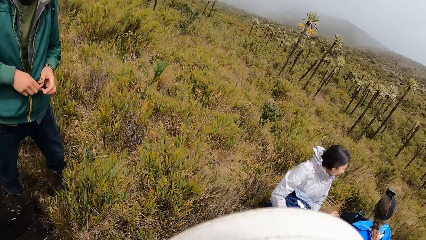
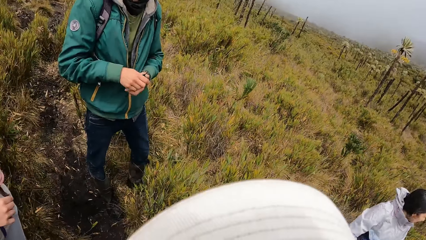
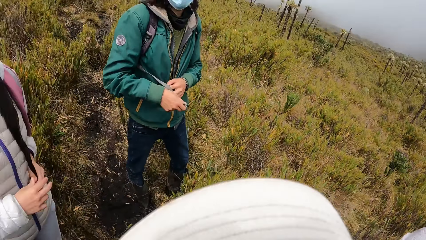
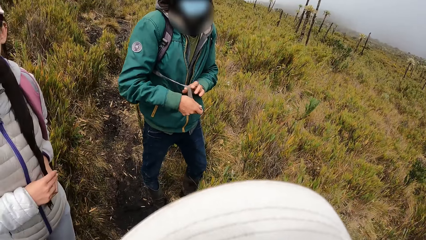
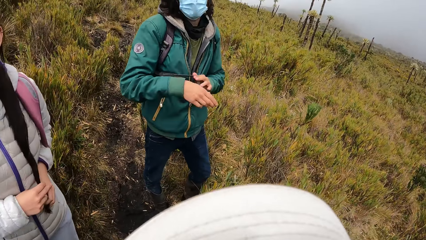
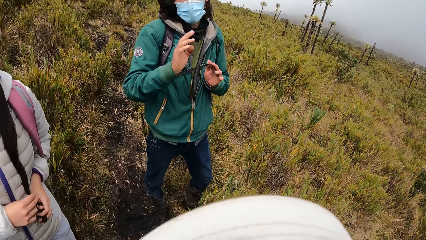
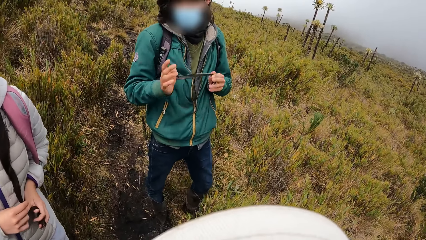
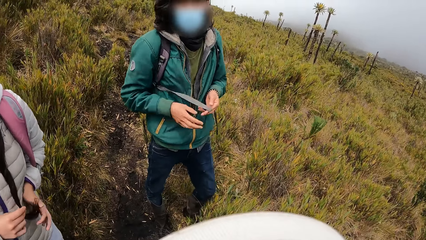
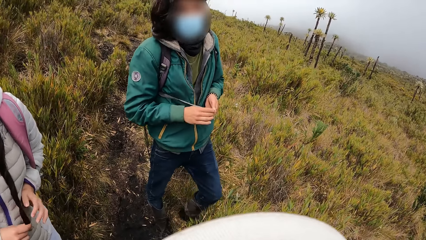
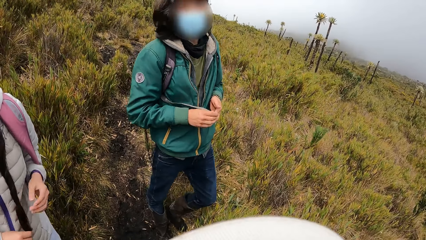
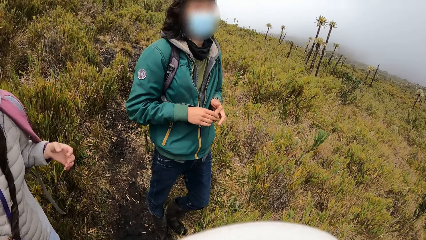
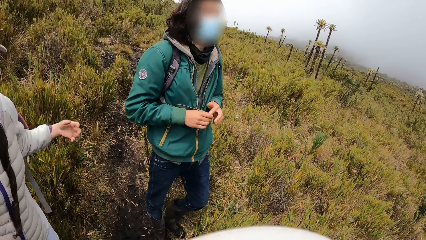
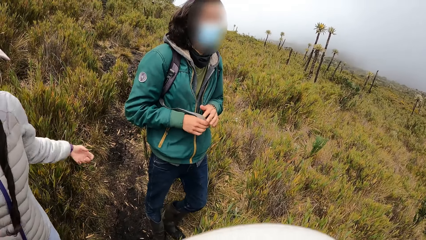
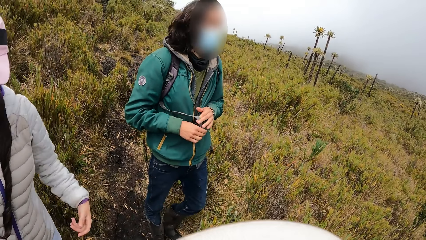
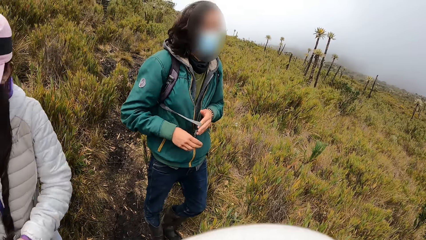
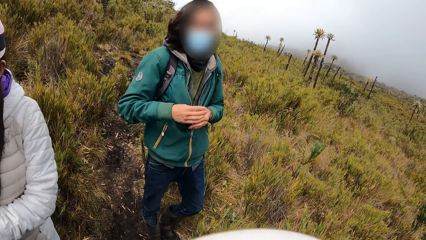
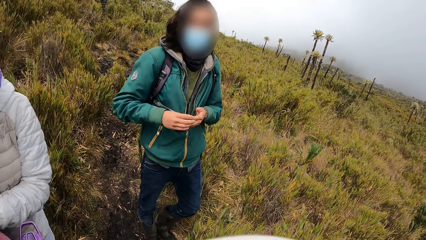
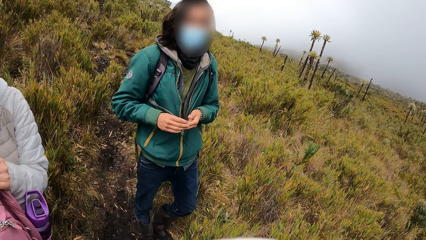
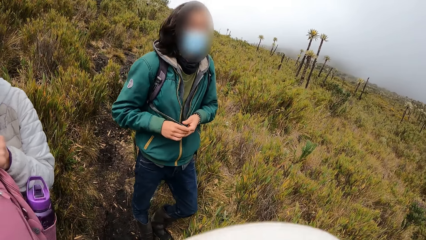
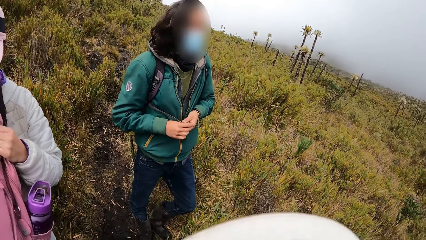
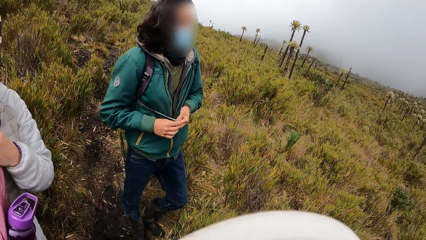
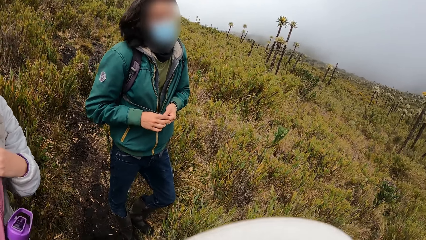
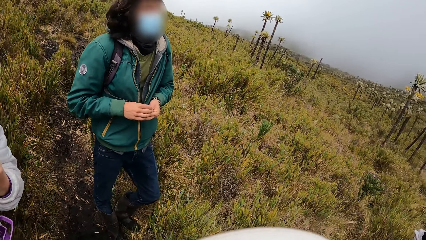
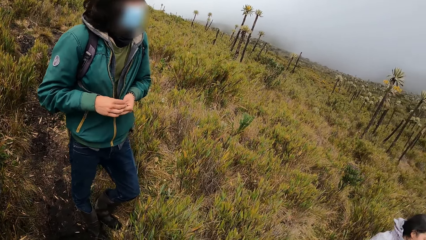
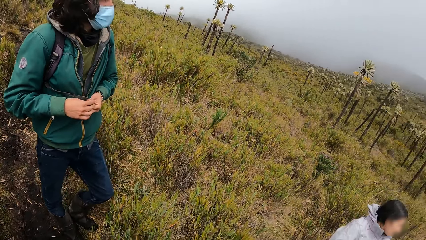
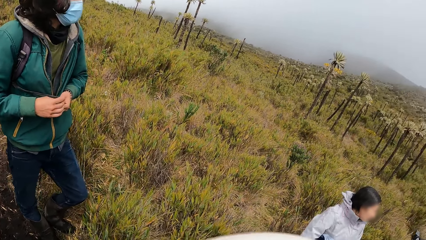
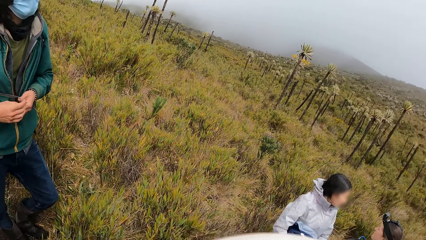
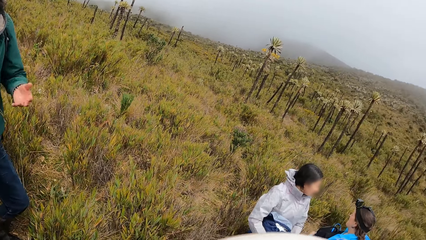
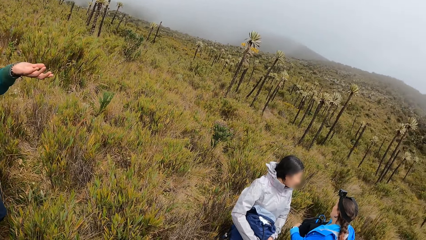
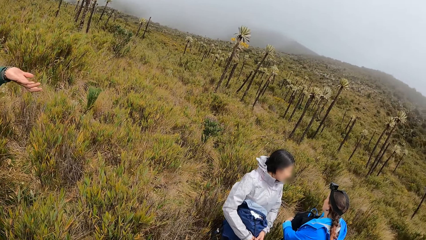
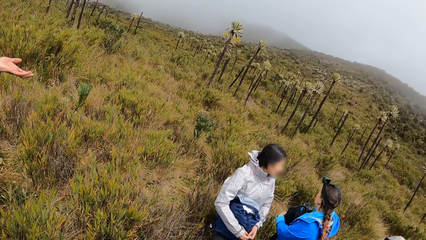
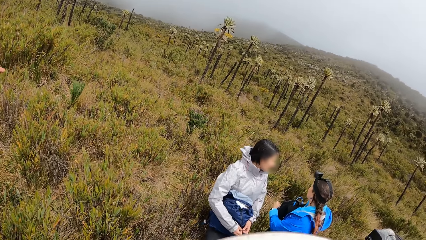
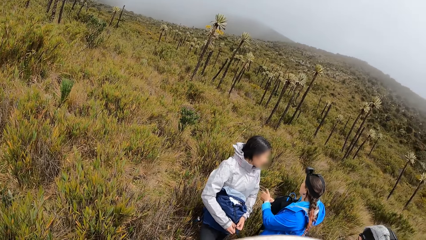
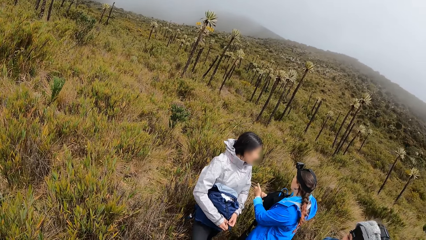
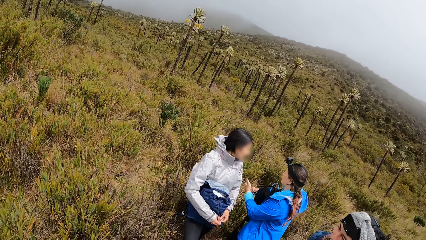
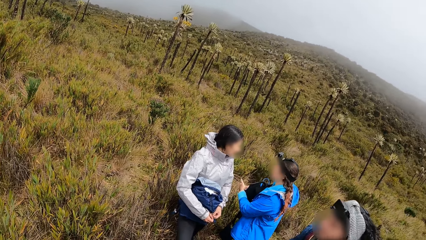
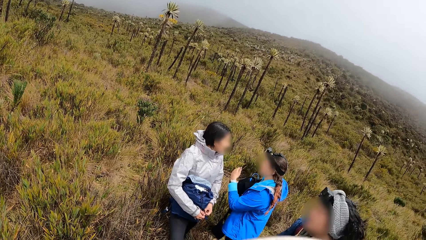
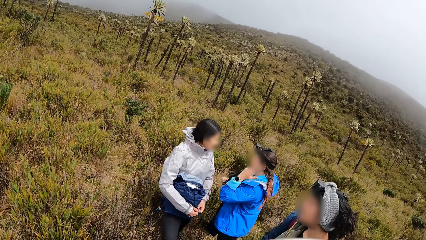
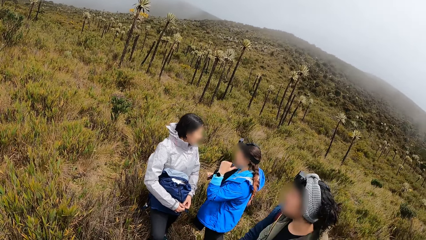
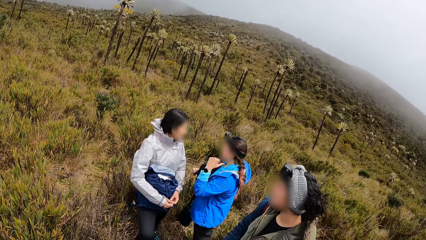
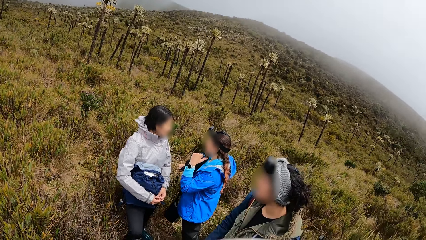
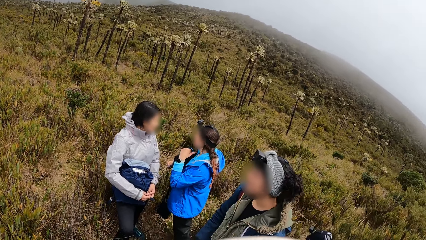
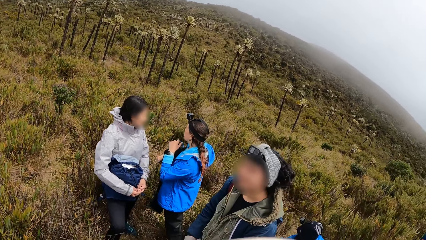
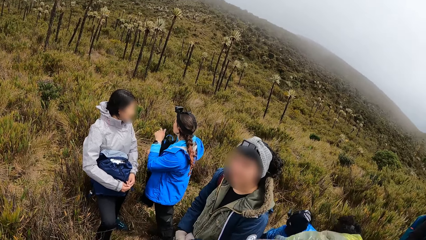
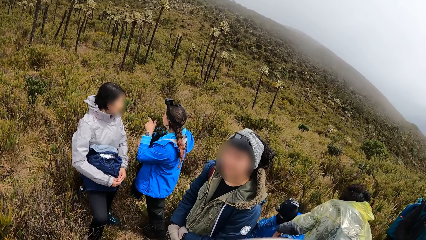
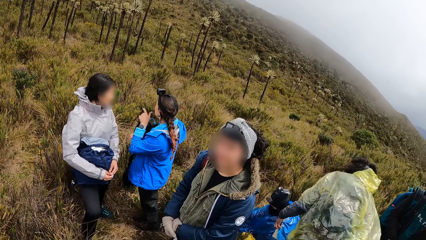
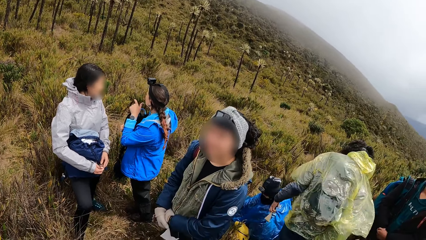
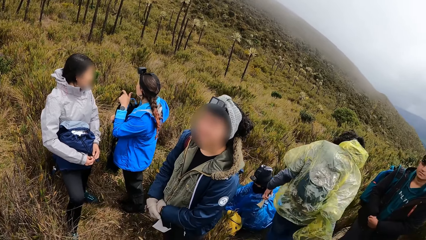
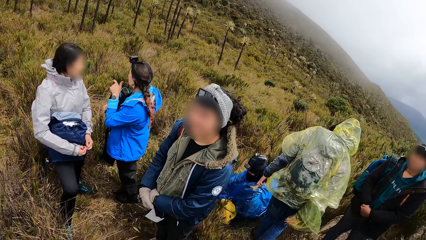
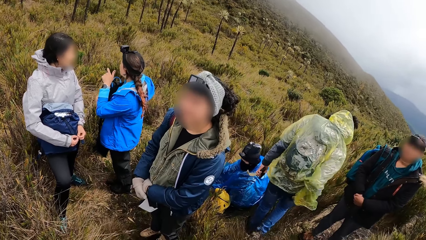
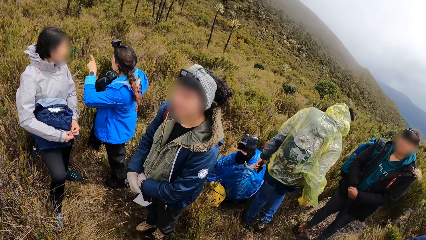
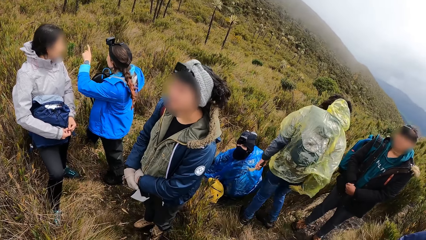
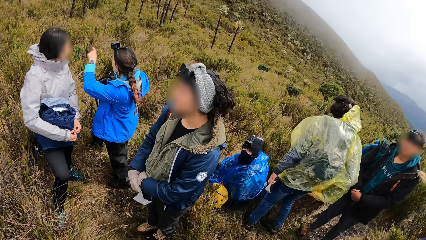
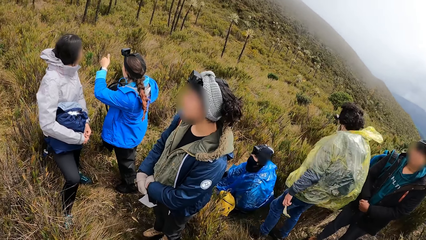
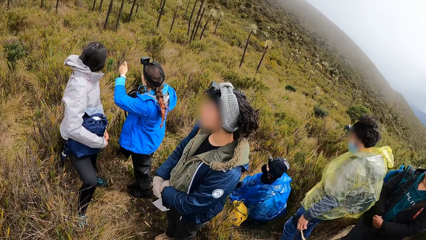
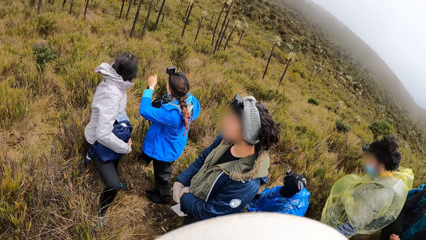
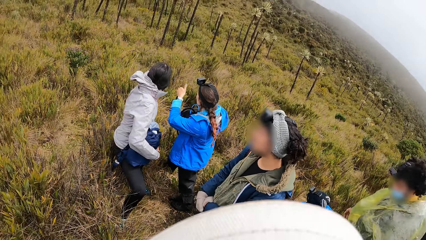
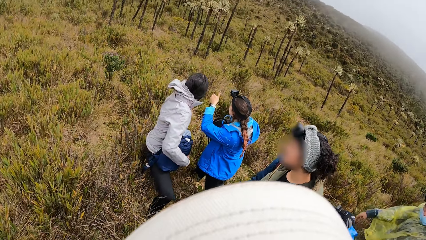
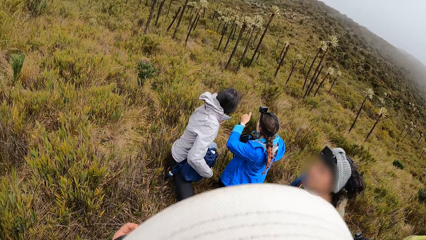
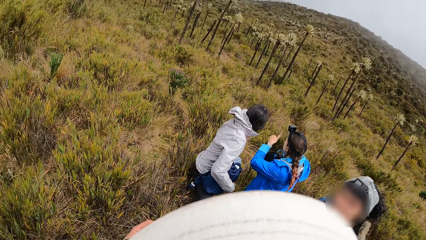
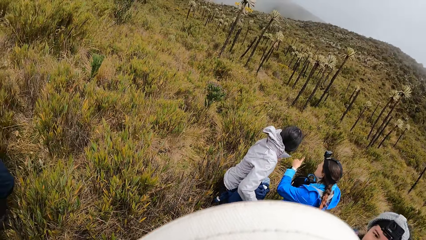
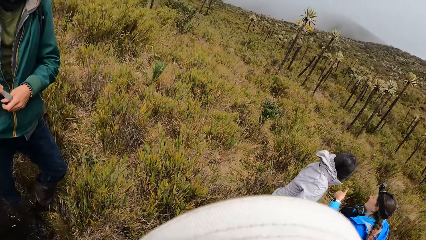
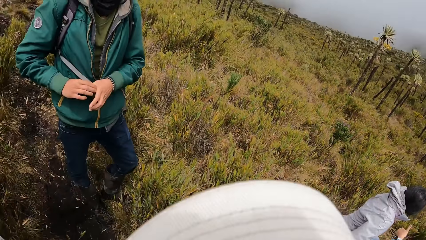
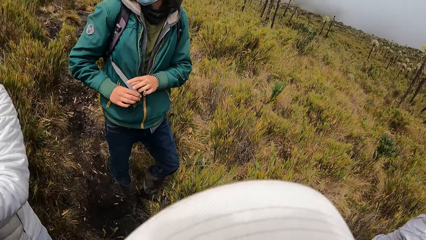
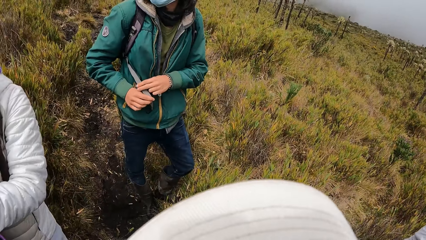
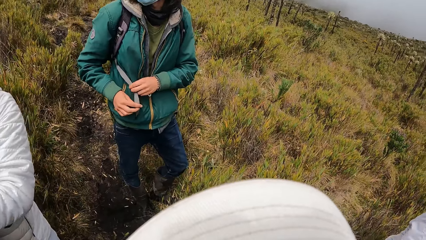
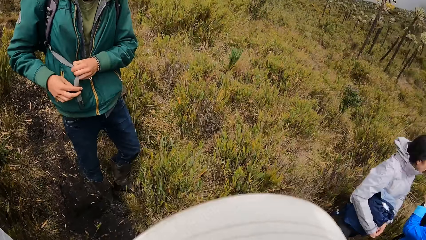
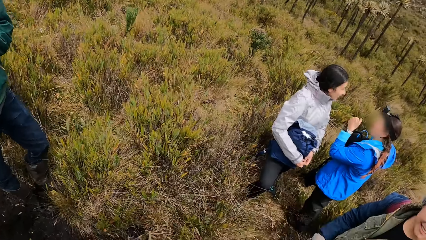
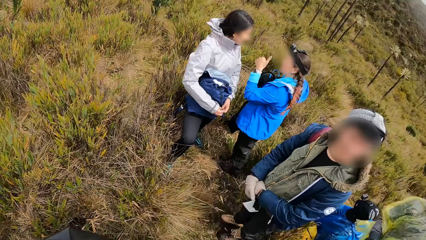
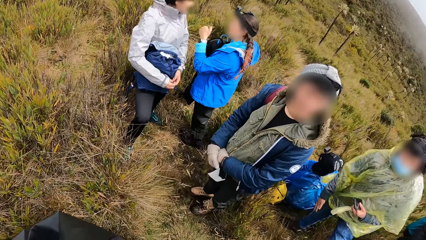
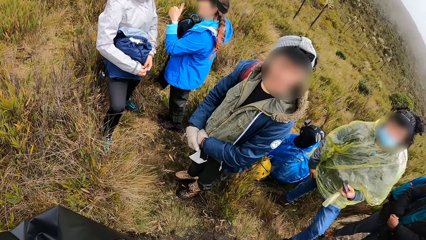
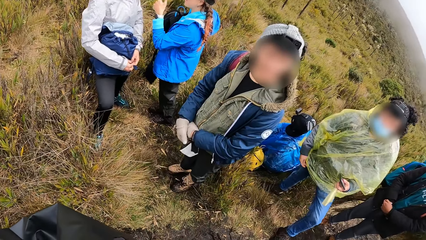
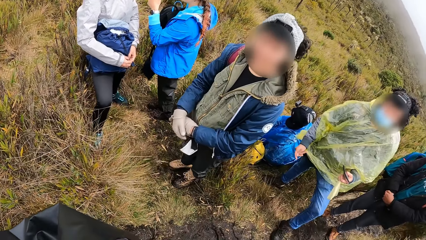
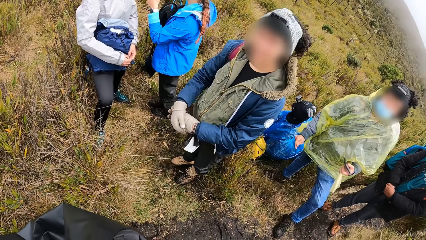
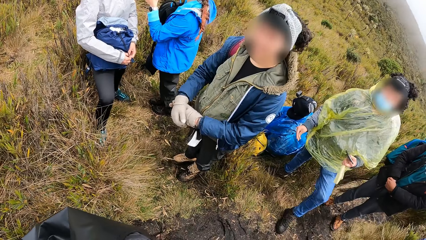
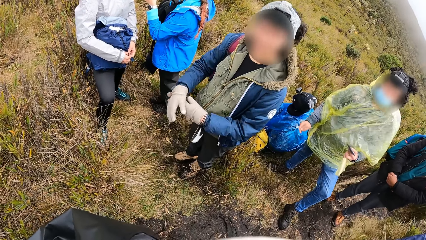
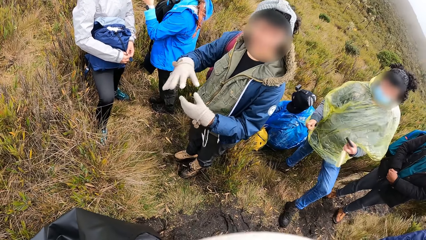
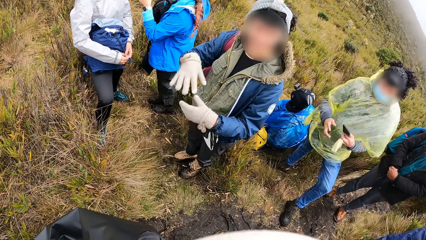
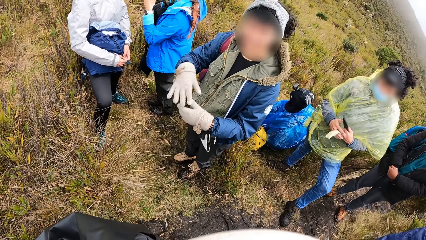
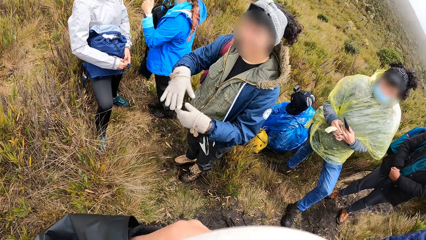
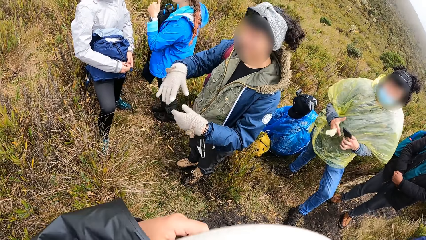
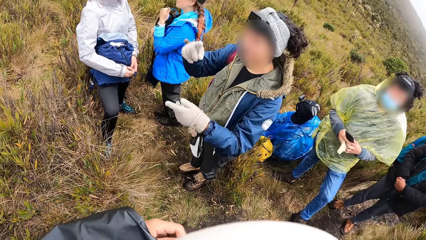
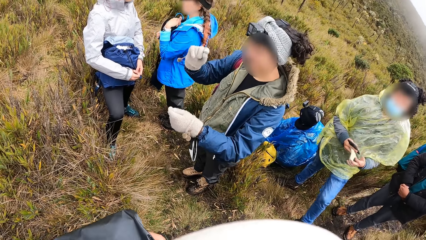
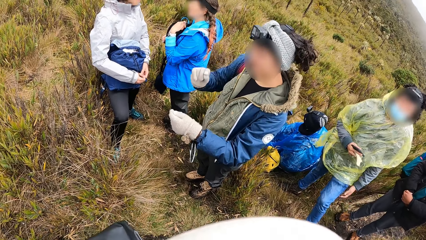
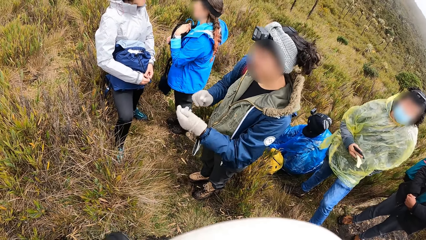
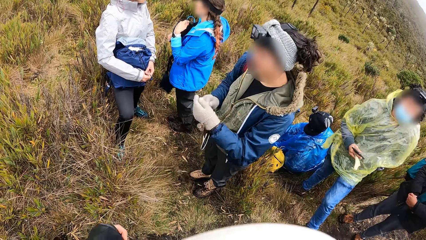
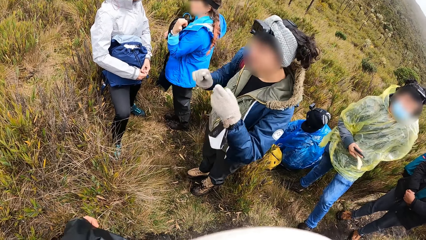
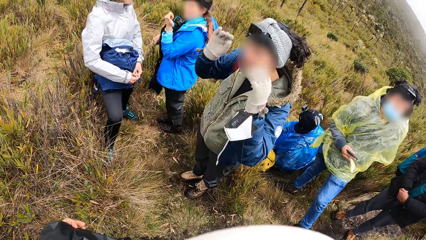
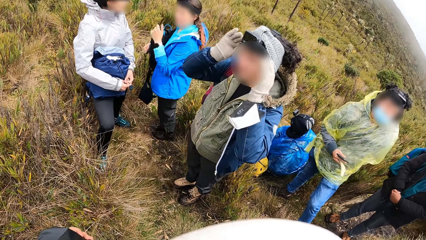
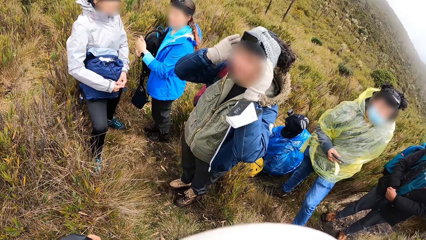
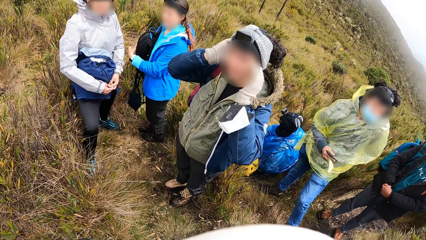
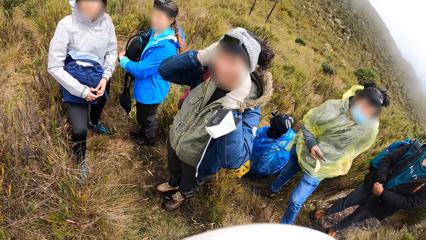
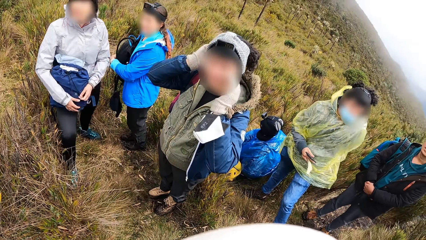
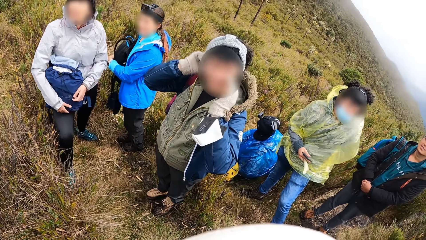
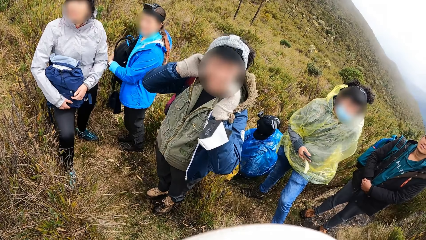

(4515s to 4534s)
A man interacts with the camera wearer. The camera wearer looks at a person. They look around the bushes. A woman interacts with the camera wearer. Another person talks to the camera wearer.
